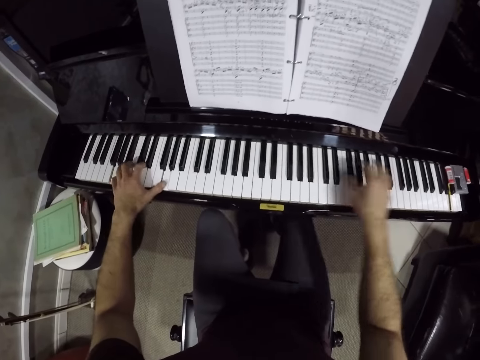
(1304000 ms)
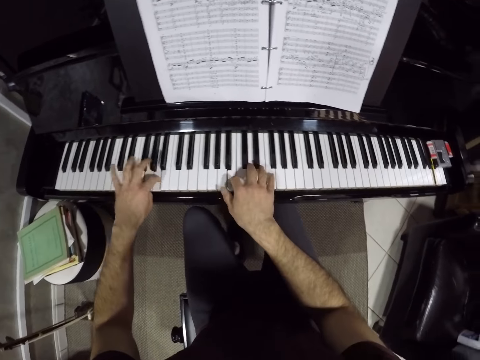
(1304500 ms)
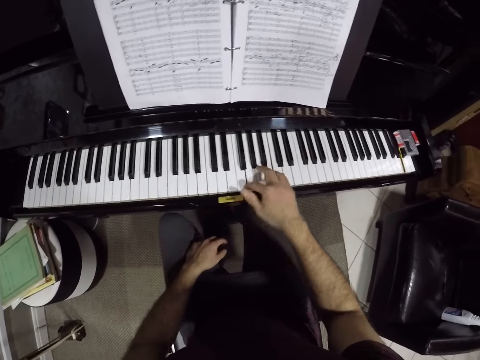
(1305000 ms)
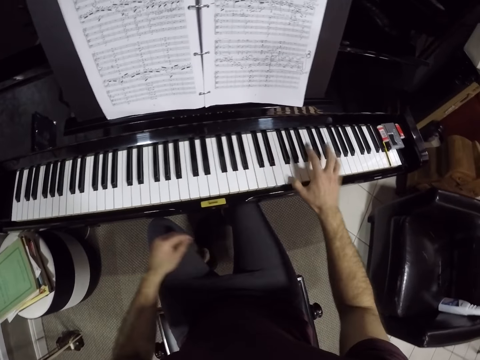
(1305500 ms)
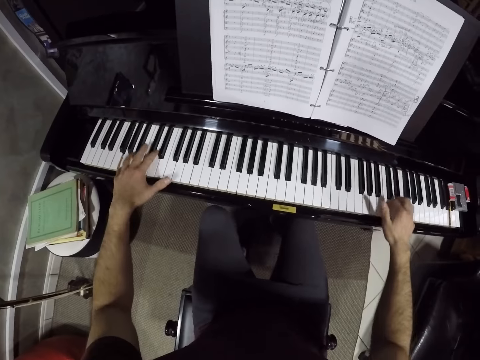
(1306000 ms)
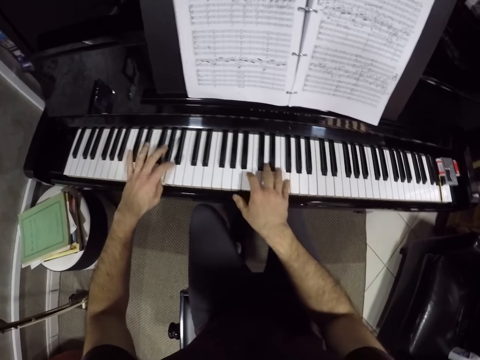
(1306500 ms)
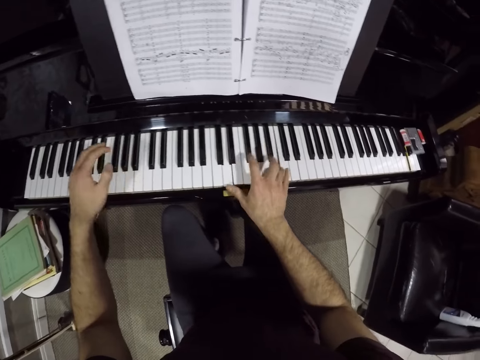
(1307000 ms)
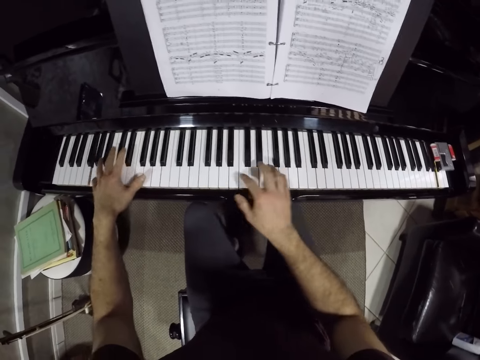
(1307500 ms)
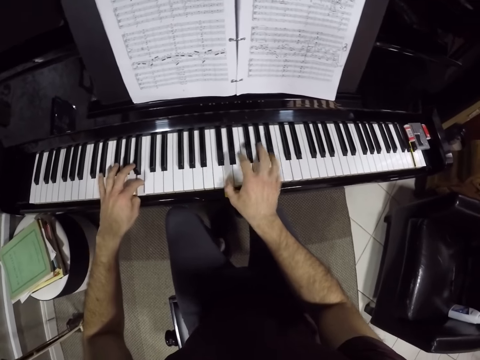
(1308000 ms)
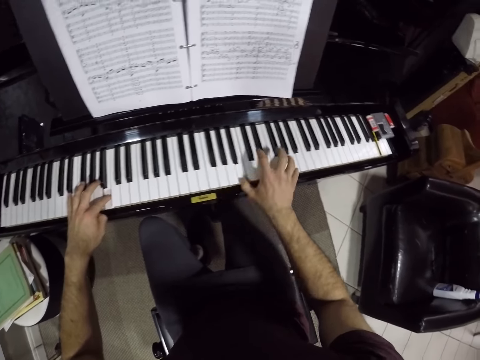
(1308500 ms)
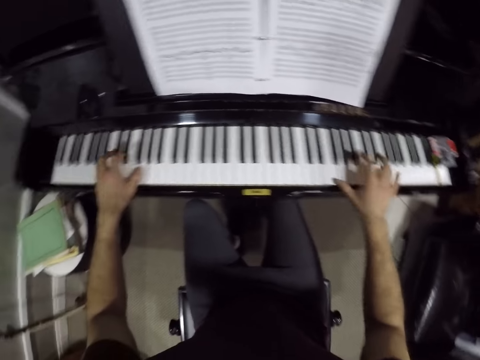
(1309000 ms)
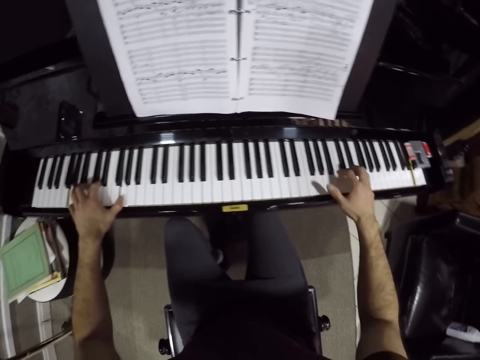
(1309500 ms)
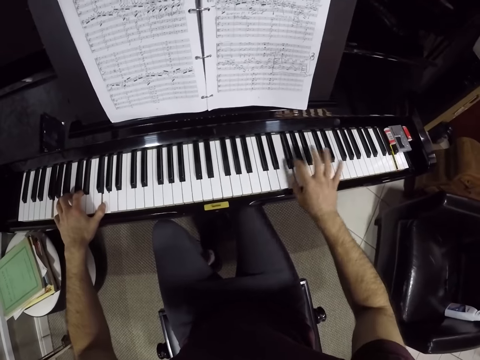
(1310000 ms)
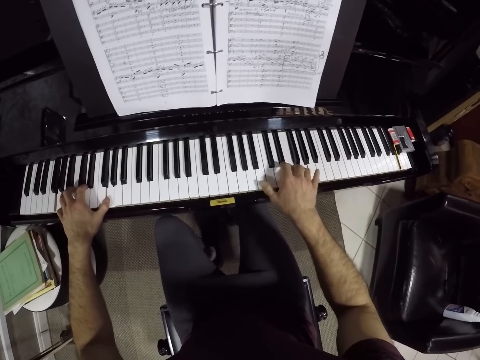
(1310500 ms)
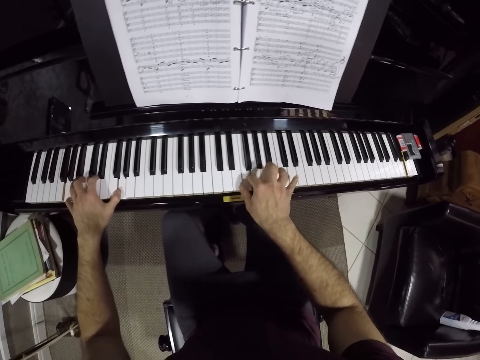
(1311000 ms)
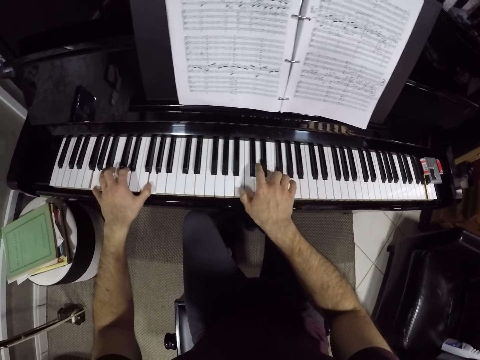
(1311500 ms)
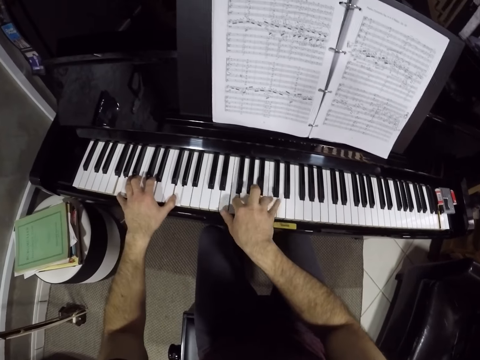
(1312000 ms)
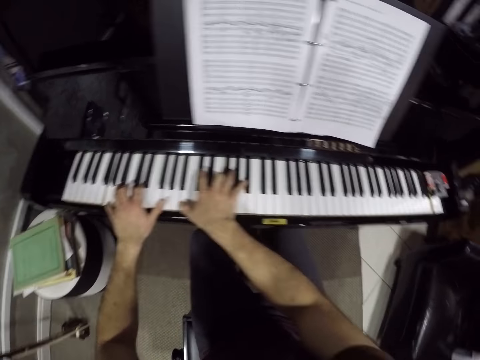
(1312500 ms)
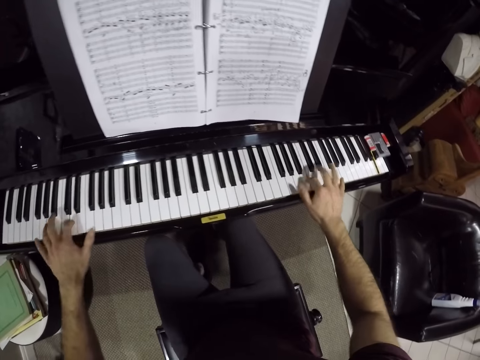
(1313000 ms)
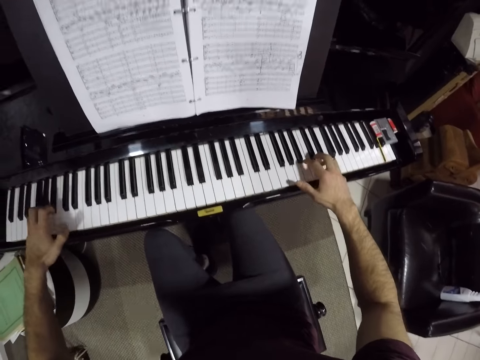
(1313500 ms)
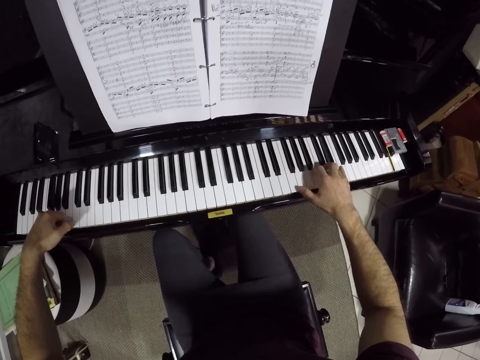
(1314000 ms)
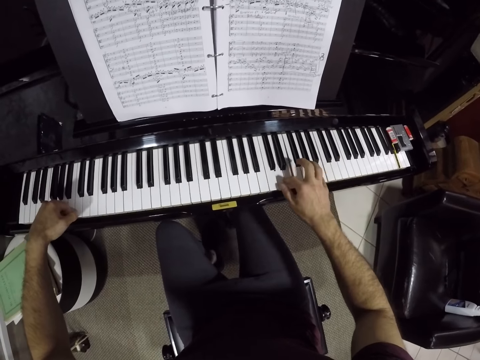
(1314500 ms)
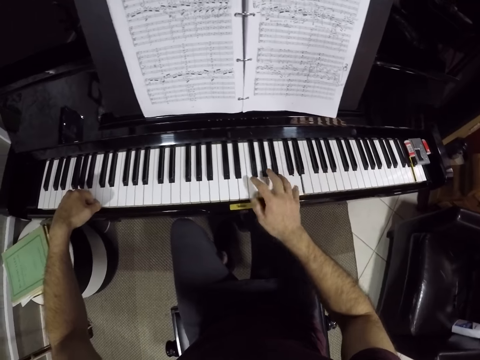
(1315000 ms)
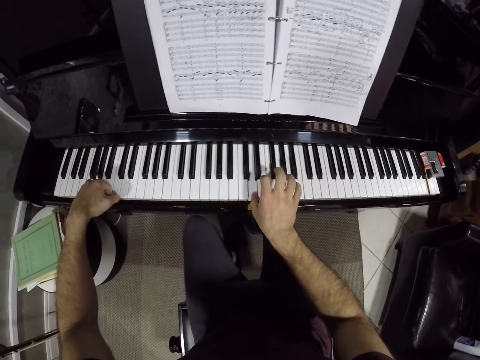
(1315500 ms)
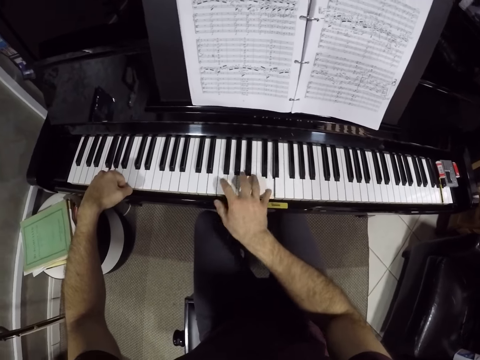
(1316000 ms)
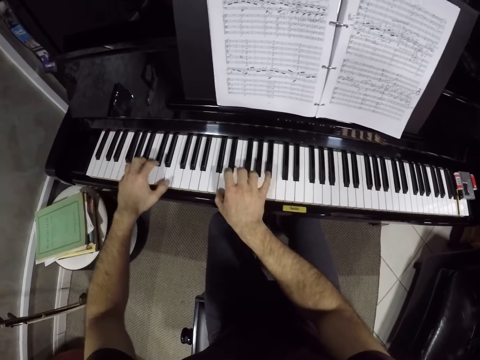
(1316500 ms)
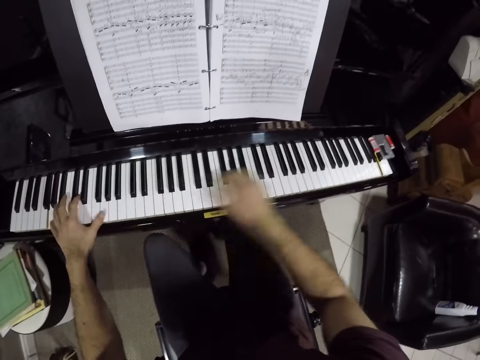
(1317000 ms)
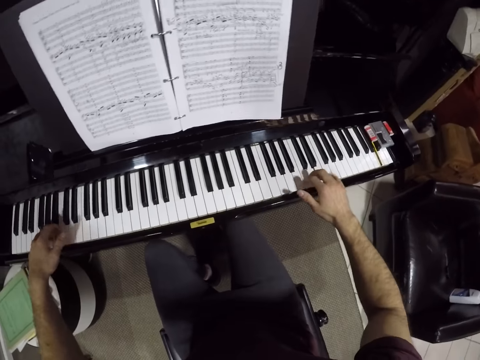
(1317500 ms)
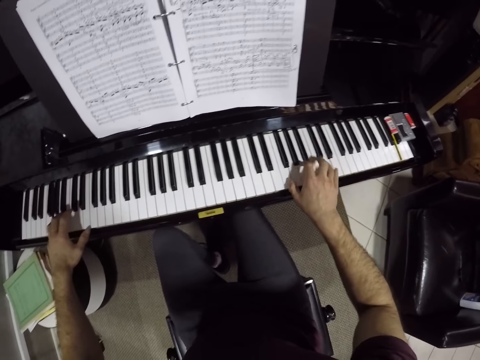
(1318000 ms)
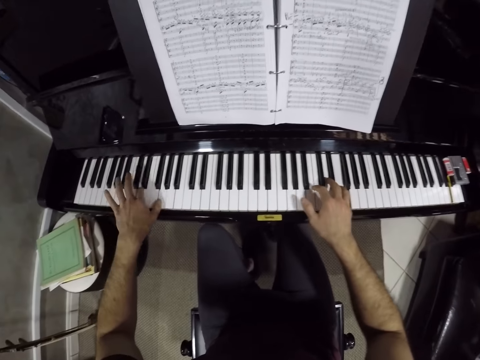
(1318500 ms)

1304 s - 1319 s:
The camera wearer plays the keyboard with both hands. He removes his left hand from the keyboard. He plays the keyboard with both hands.

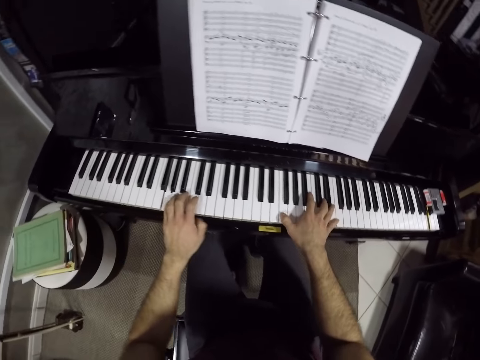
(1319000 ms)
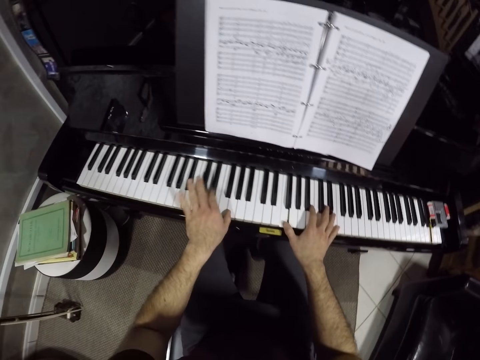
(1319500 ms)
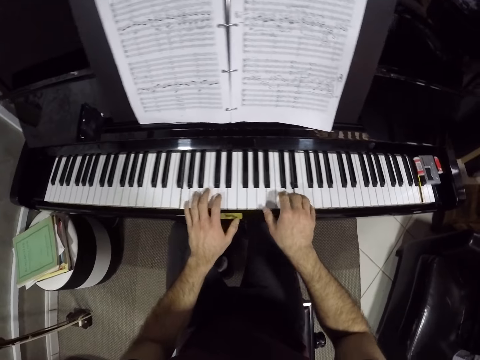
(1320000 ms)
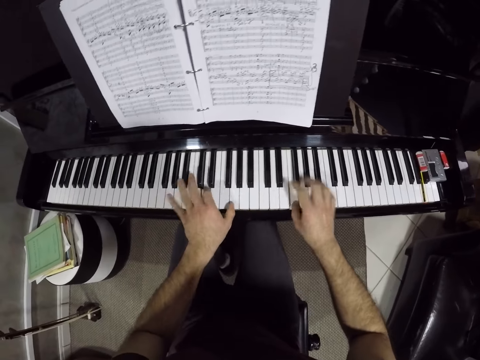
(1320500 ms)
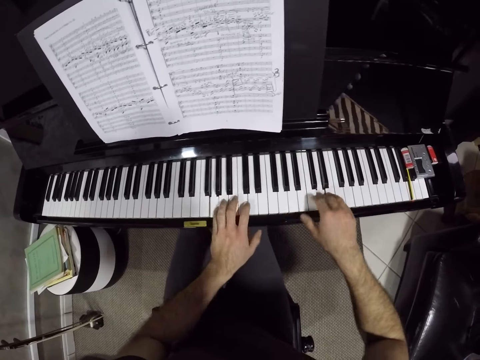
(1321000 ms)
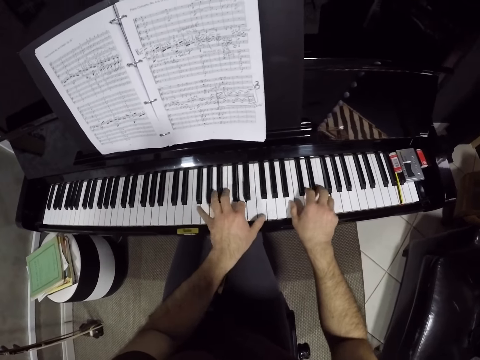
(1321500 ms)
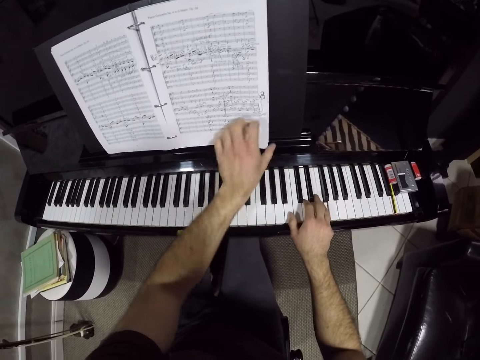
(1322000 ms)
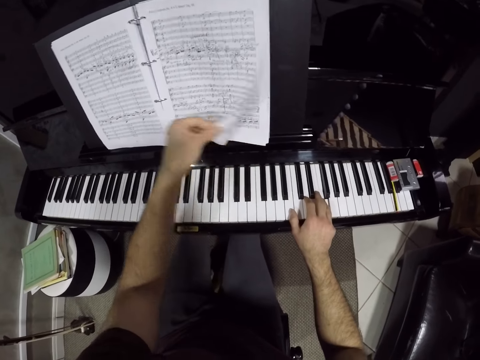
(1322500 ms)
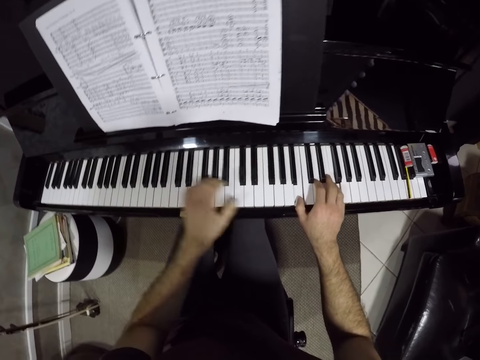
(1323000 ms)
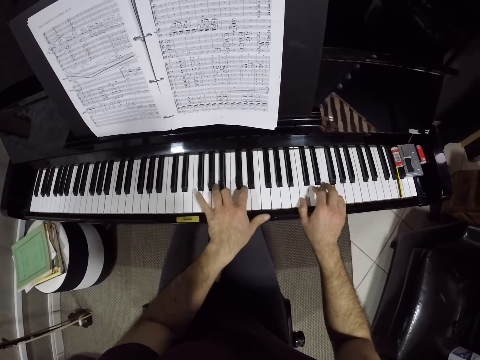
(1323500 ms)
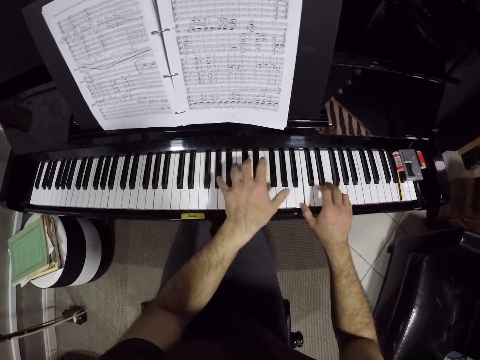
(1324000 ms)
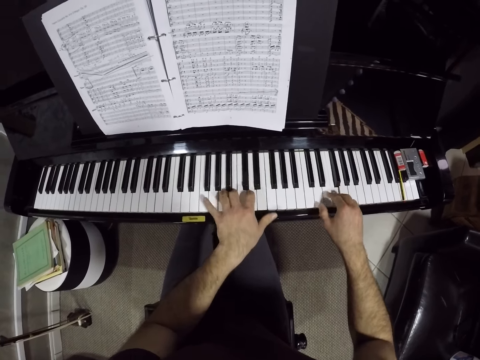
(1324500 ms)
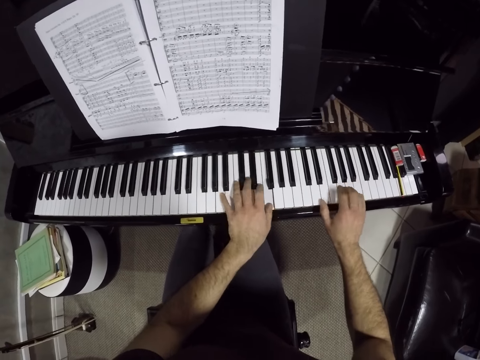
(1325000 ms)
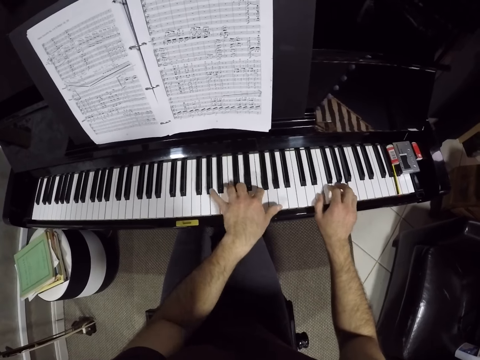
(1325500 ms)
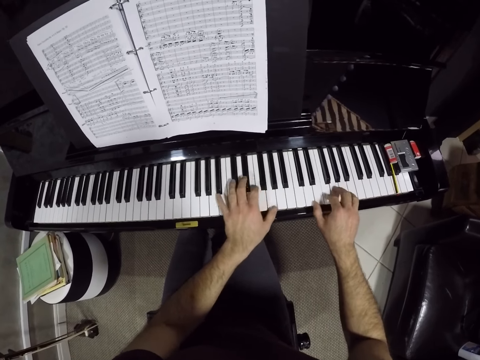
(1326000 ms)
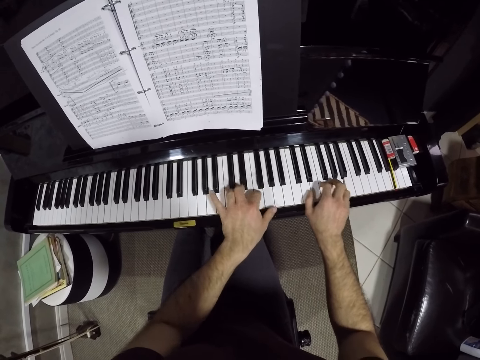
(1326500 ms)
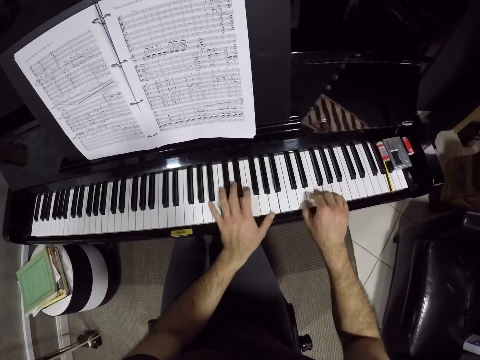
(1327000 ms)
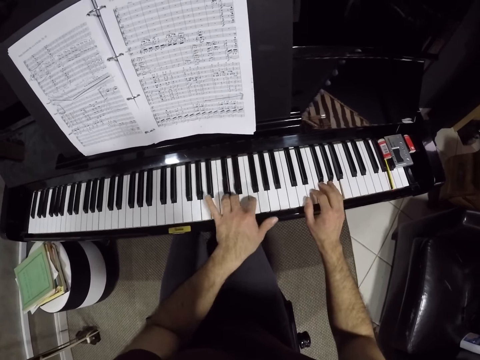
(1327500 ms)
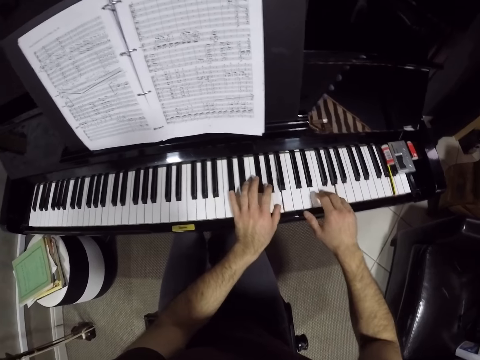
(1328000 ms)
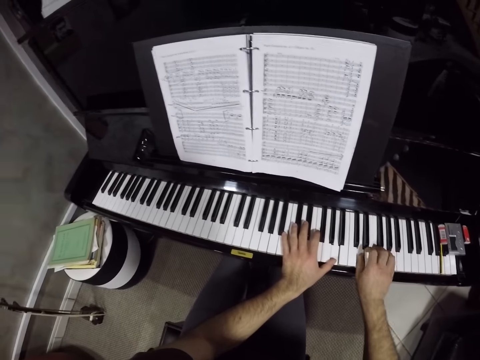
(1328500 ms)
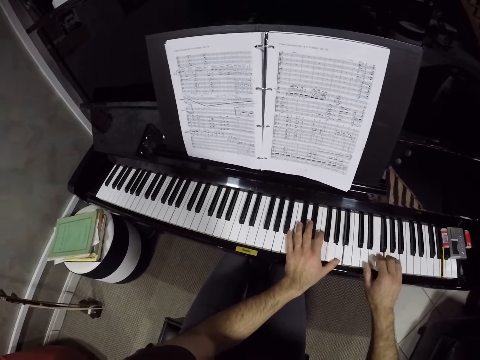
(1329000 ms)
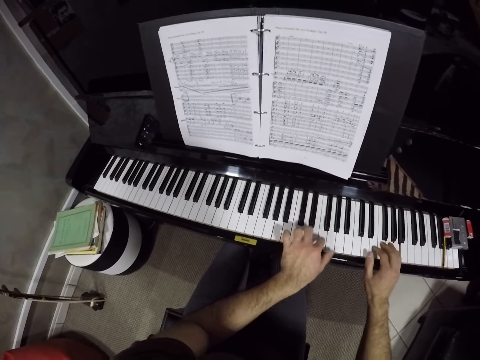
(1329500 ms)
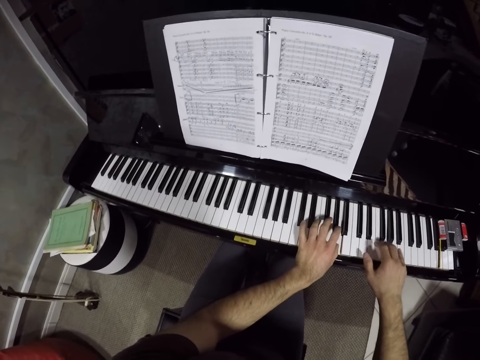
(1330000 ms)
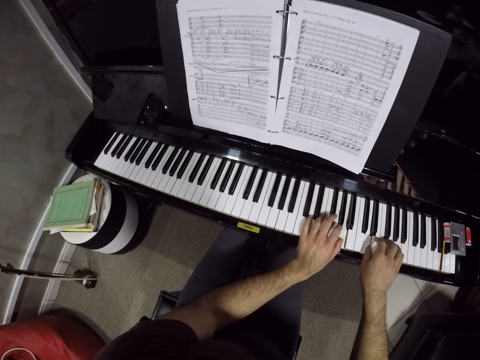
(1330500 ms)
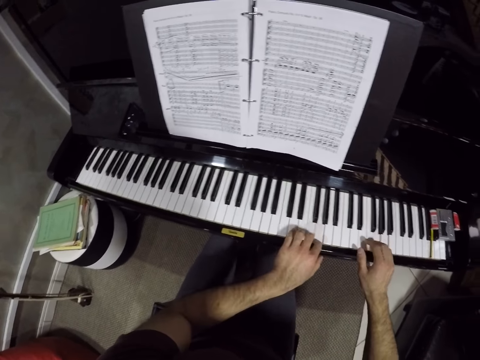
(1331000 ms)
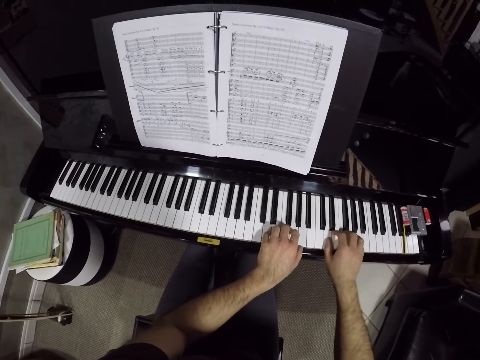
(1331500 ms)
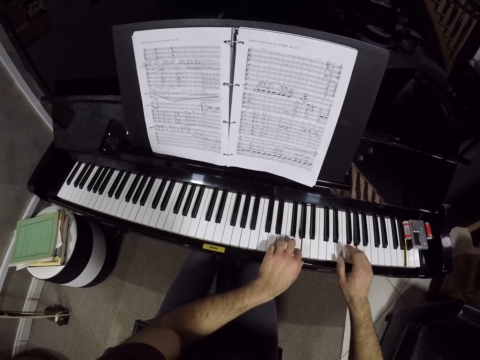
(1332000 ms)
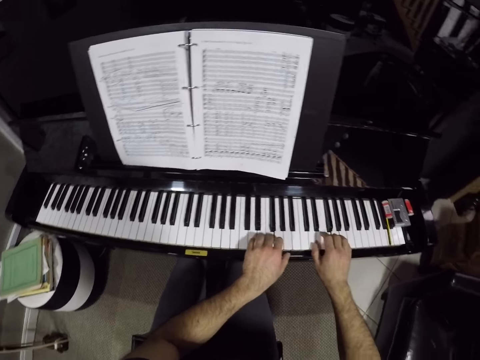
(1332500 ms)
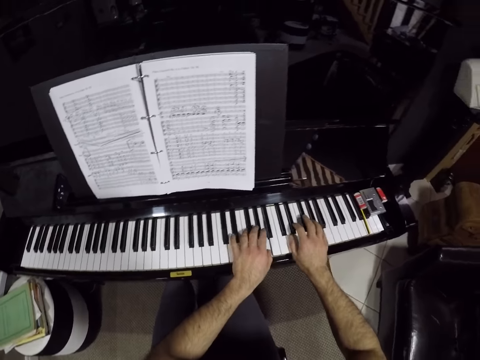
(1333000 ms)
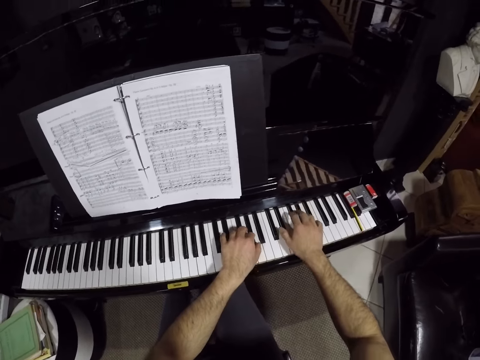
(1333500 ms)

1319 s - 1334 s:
The camera wearer flips a page of the music manuscript with both his hands. He plays the keyboard with both his hands.
